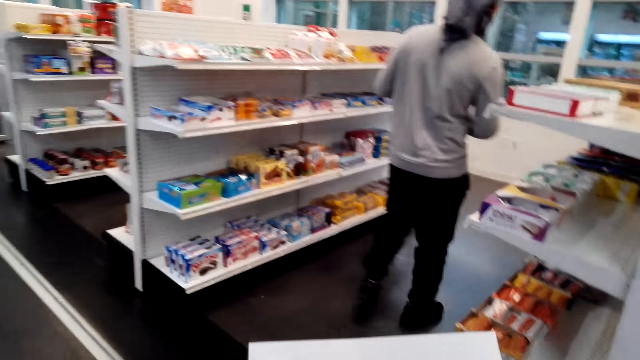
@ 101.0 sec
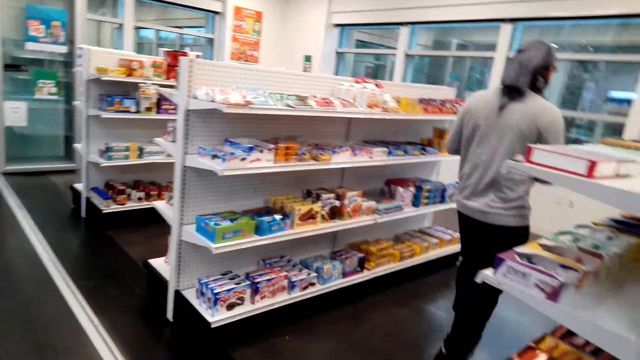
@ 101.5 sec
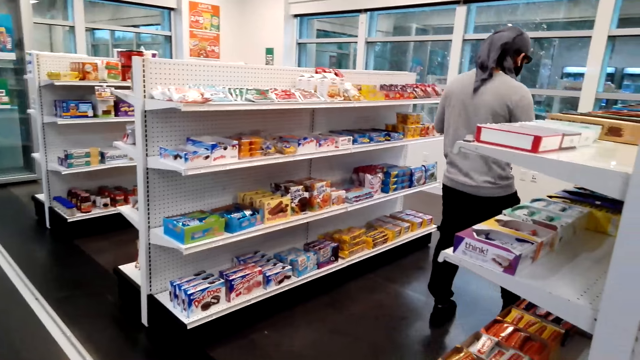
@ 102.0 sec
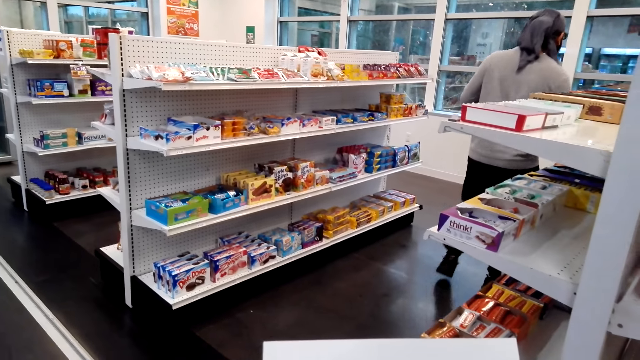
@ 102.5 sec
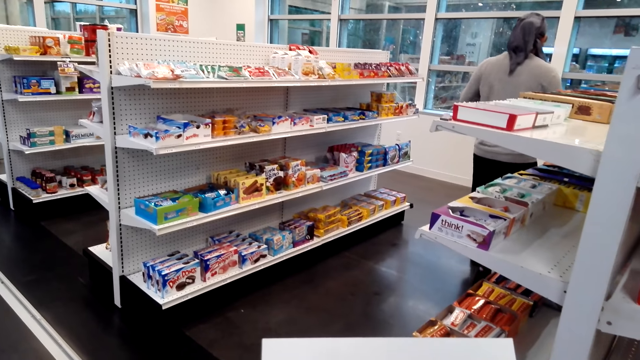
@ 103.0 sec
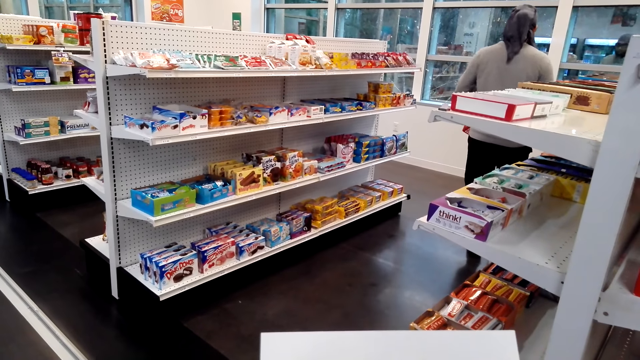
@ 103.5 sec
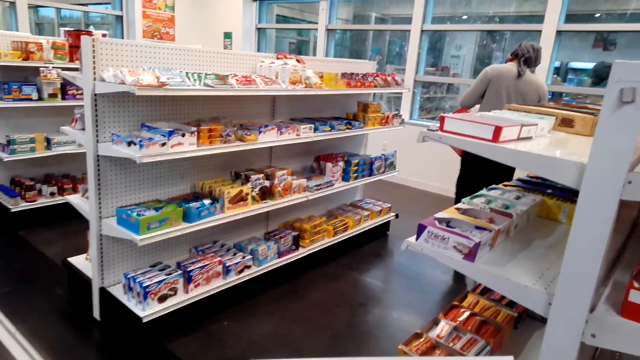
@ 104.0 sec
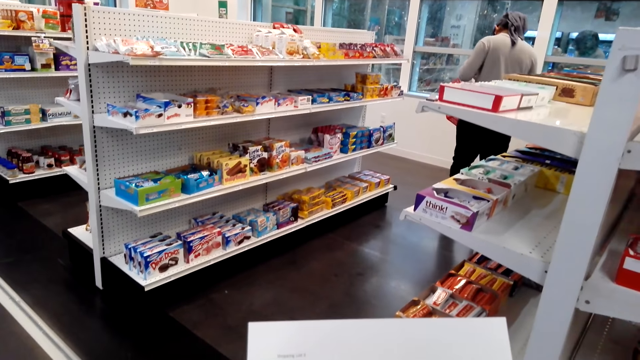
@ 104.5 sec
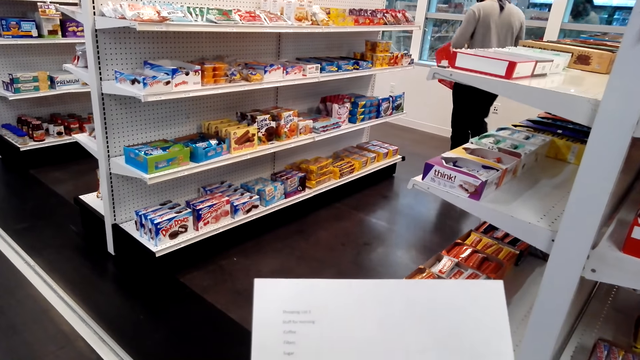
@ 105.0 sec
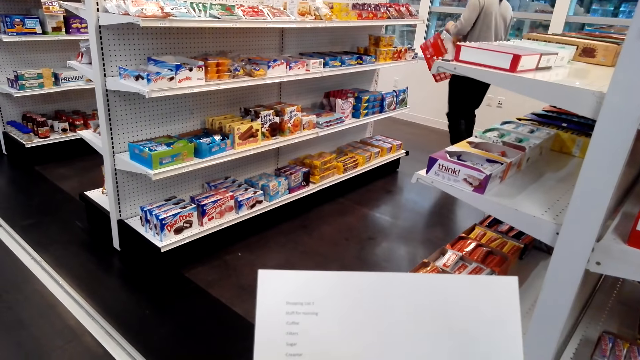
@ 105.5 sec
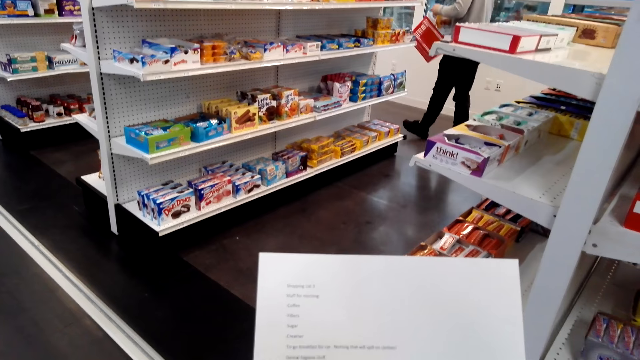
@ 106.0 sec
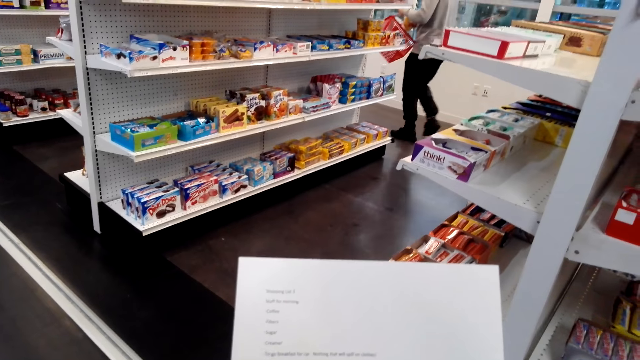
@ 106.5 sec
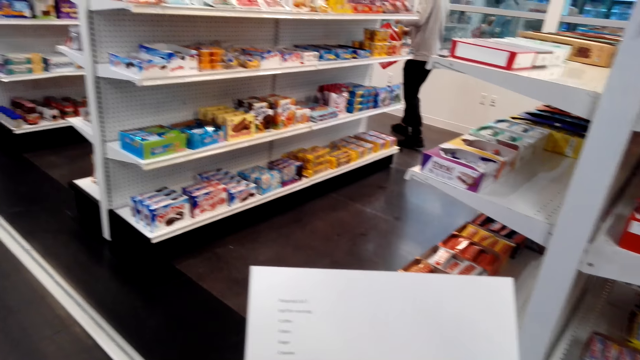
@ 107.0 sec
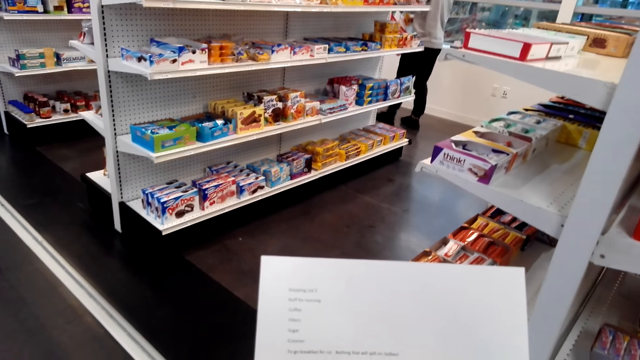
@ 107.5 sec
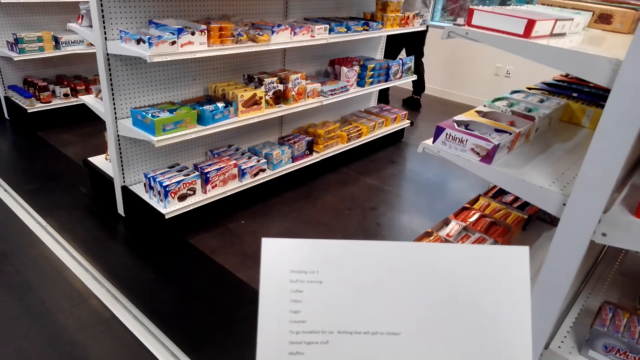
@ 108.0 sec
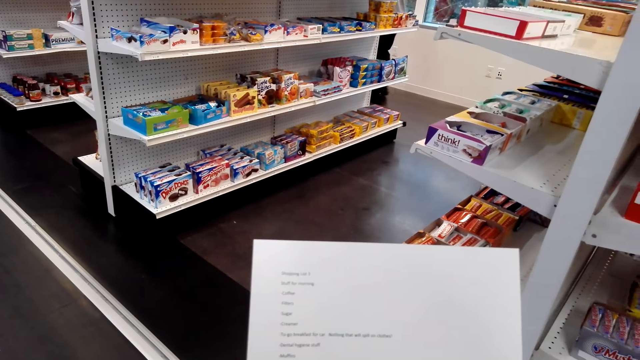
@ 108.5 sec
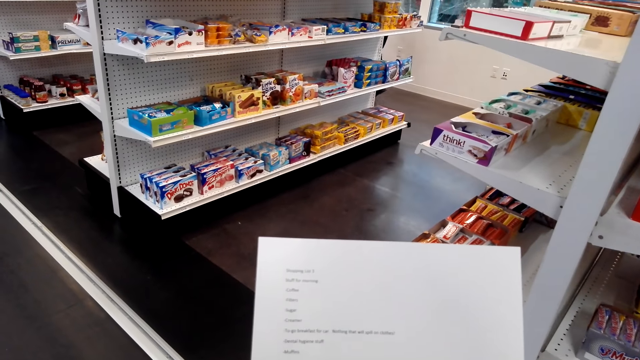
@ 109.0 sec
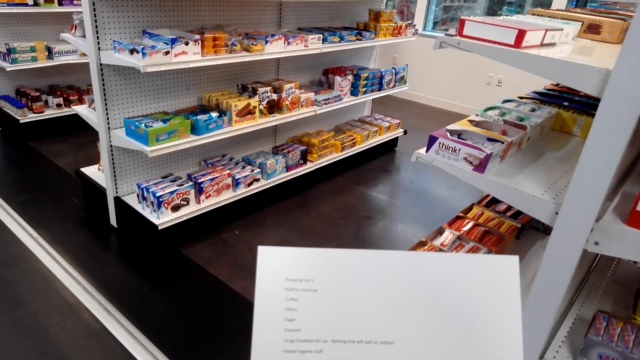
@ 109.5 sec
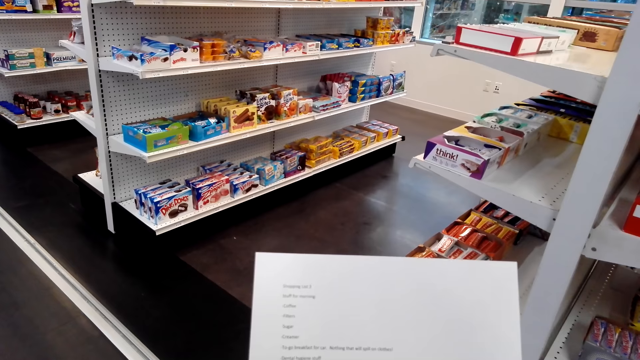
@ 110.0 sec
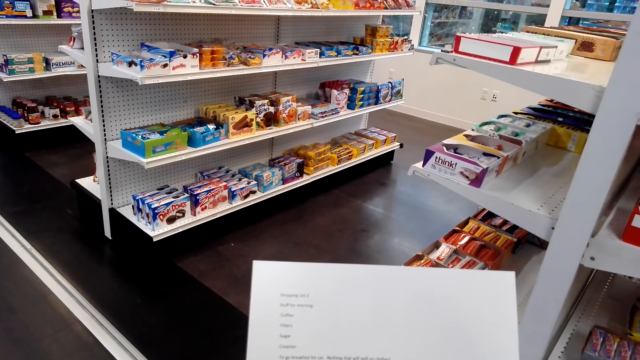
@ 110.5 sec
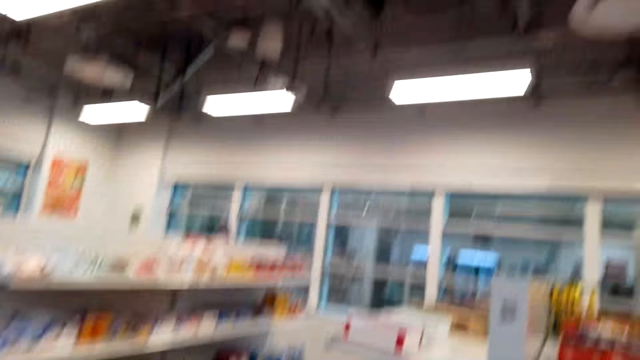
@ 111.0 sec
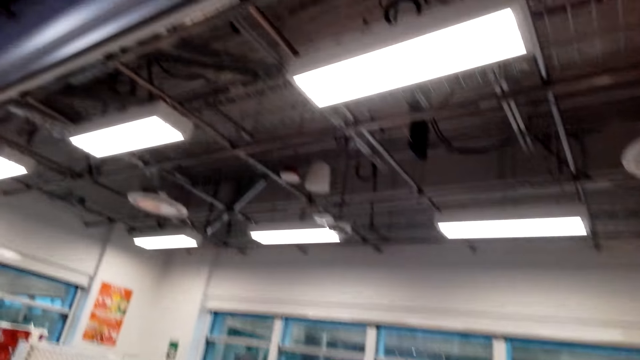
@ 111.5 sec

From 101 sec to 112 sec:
A person moves around. The camera wearer looks at the piece of paper.

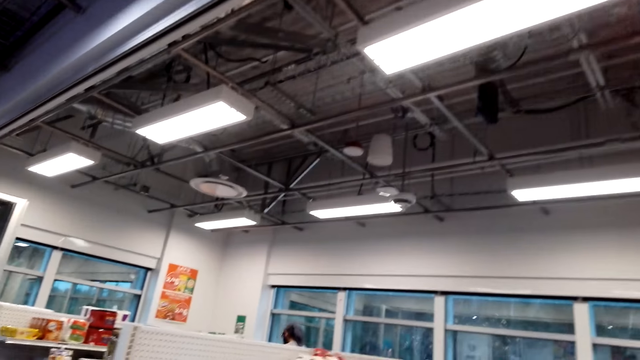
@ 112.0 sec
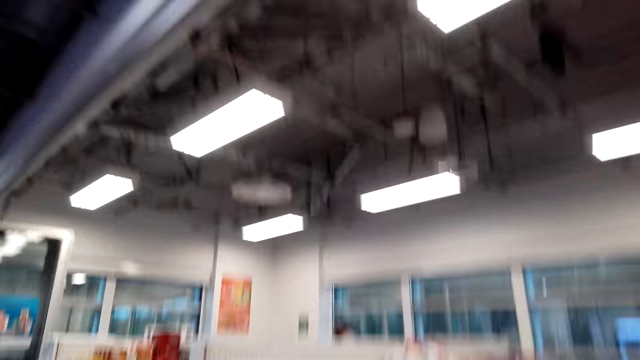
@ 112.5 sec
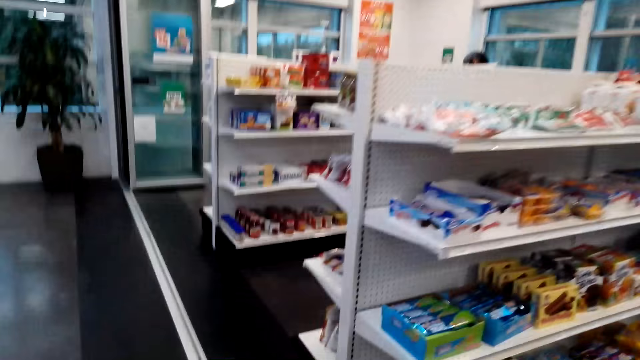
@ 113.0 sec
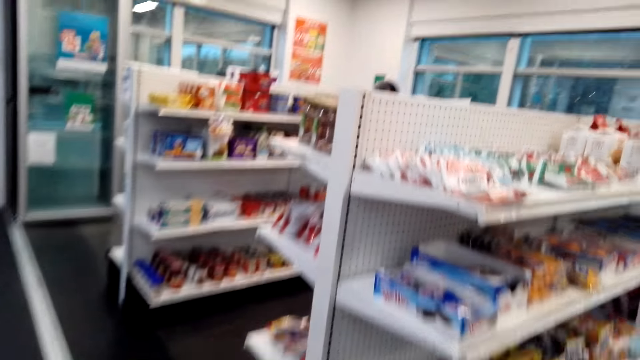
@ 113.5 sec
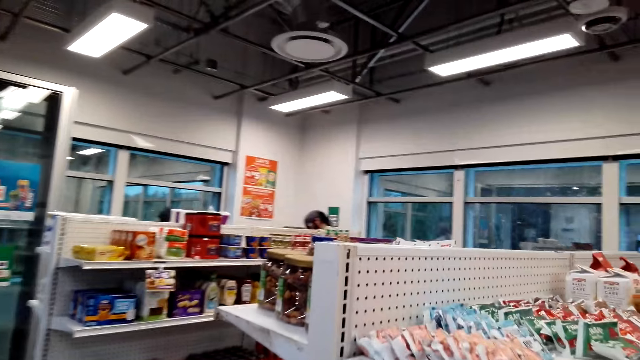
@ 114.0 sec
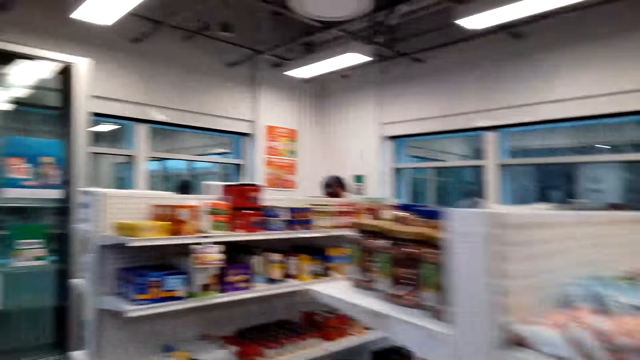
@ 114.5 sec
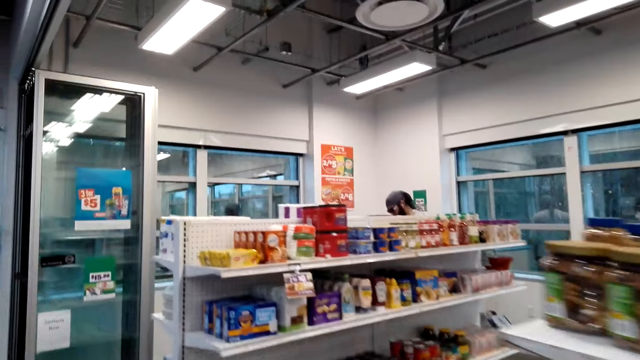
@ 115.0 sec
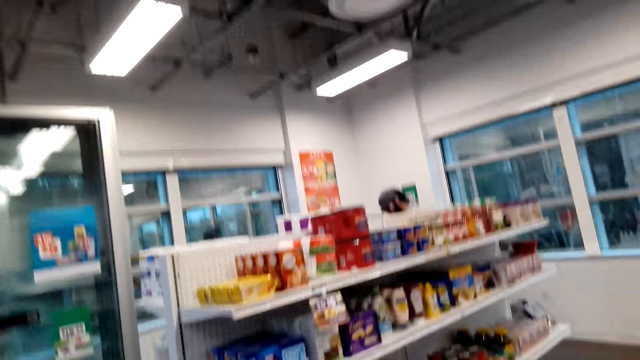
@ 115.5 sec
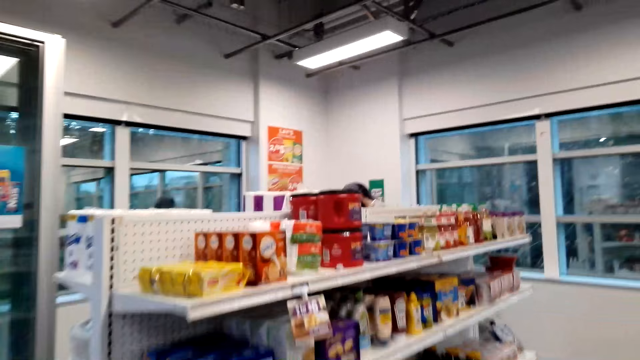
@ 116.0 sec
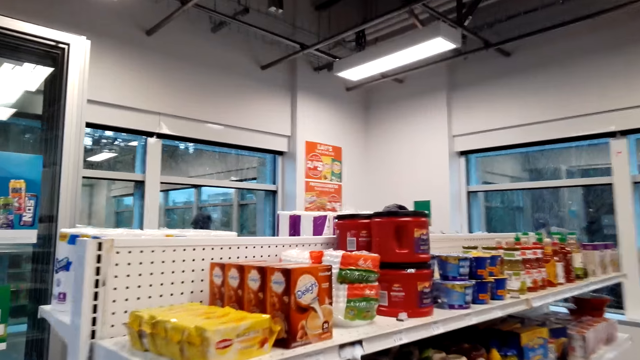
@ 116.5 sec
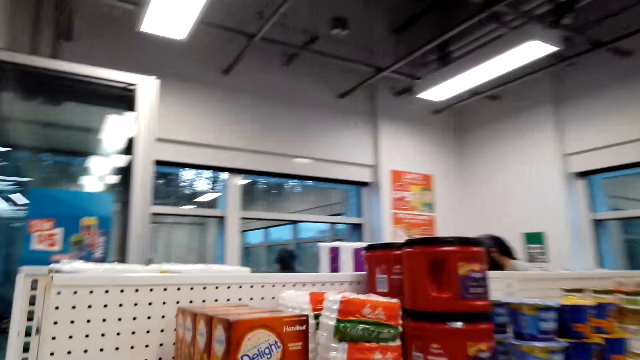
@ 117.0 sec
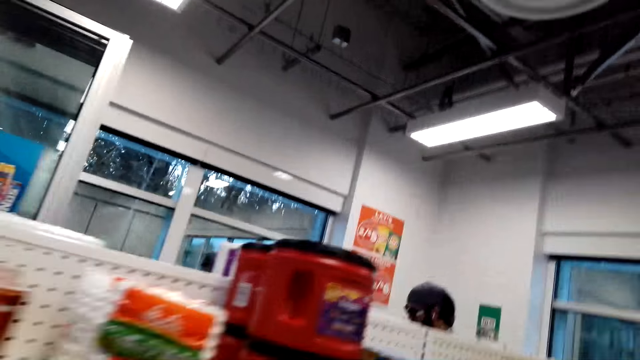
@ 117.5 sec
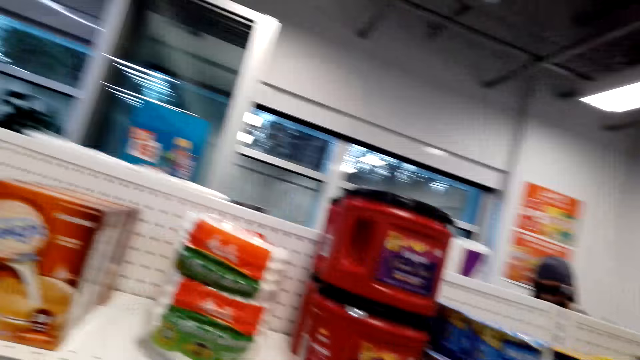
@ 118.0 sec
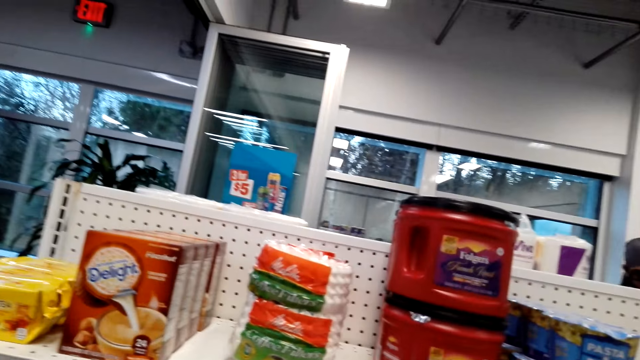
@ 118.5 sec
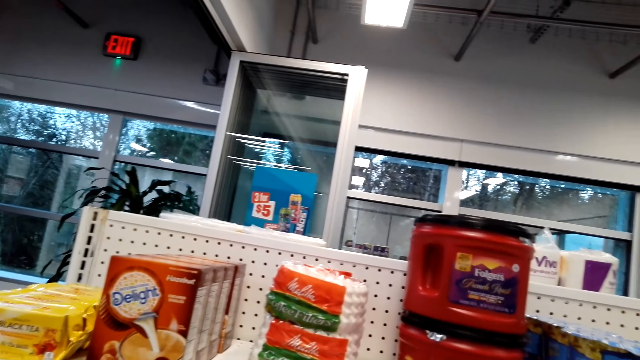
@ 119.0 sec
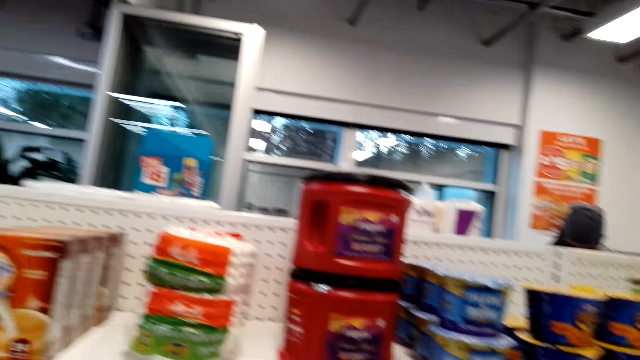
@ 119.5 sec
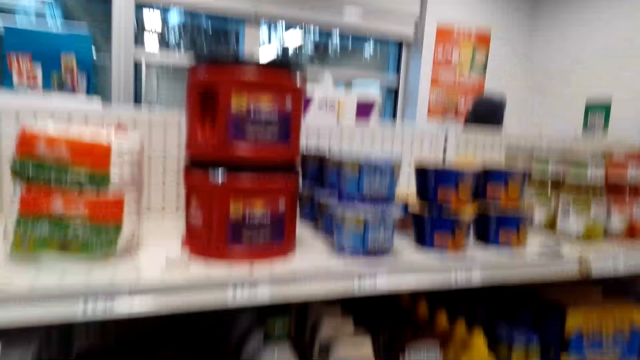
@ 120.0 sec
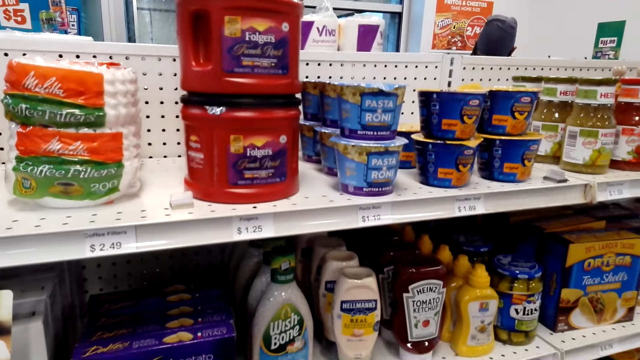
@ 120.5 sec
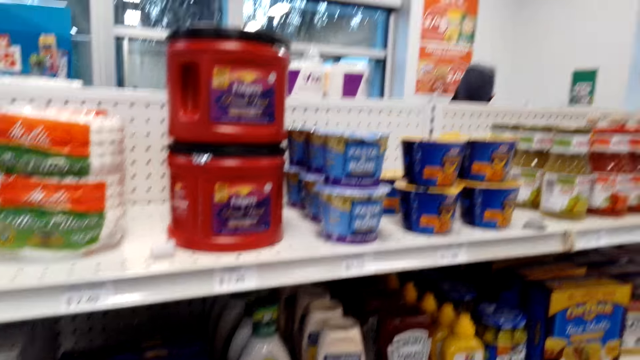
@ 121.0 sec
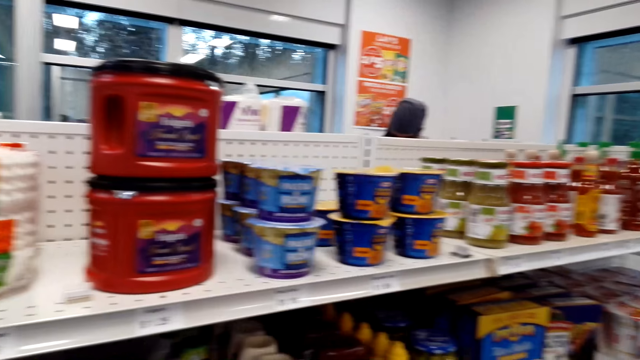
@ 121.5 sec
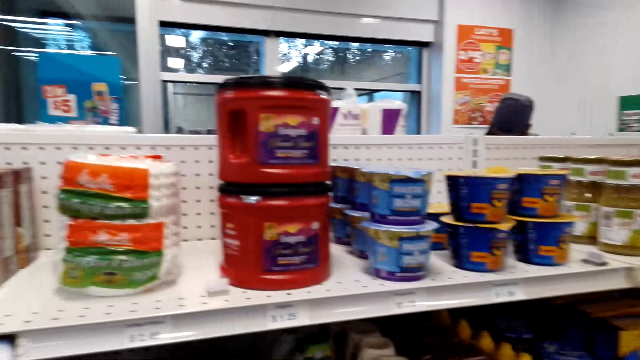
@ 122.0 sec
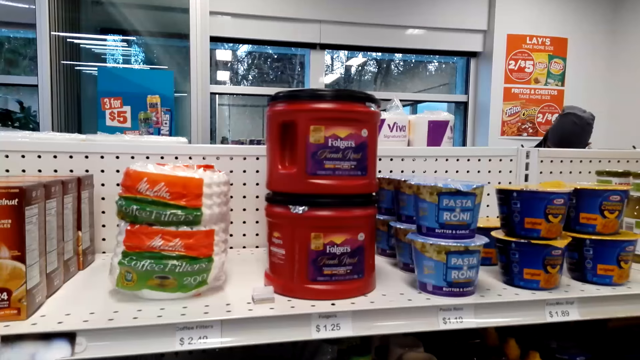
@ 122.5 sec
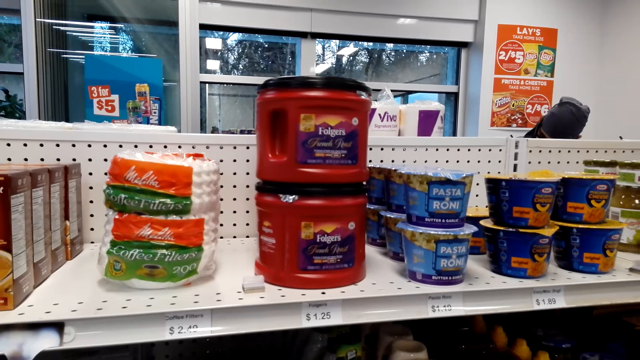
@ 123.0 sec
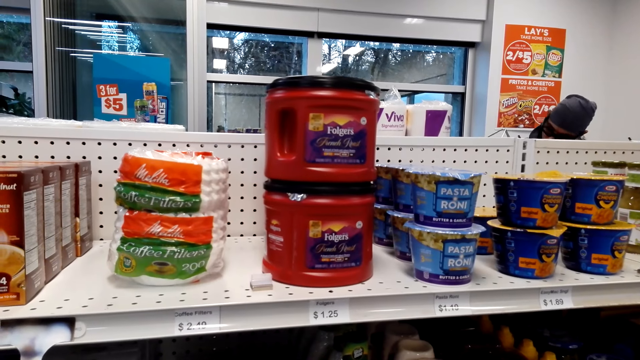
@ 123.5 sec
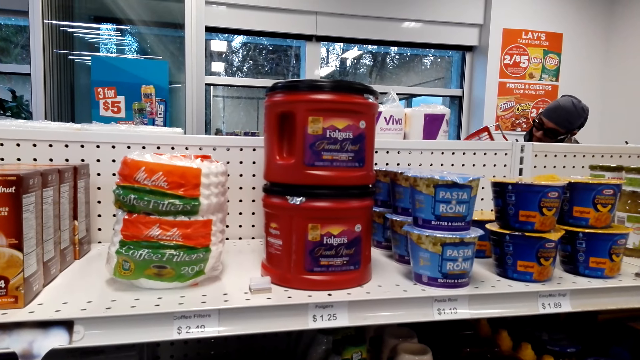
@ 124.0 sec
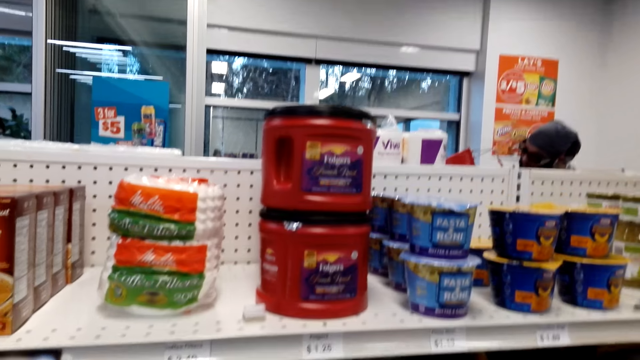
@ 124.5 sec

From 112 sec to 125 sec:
The camera wearer moves around. They pick some goods from the shelves of the shopping store. They look at items on the shelves.
